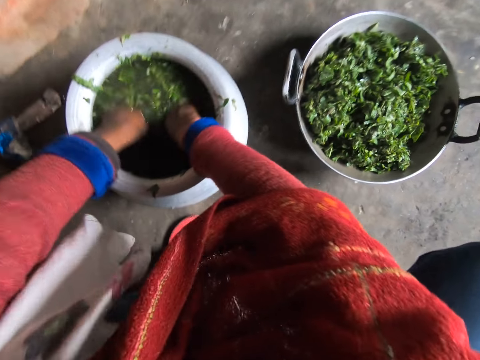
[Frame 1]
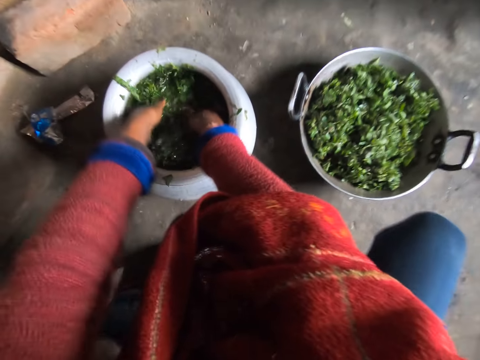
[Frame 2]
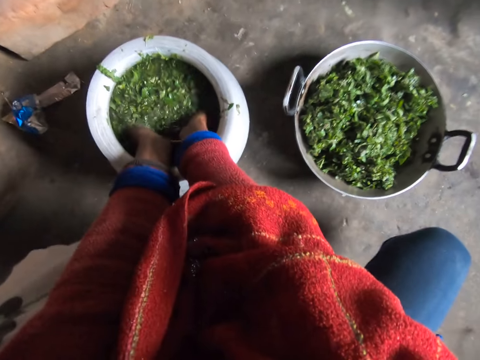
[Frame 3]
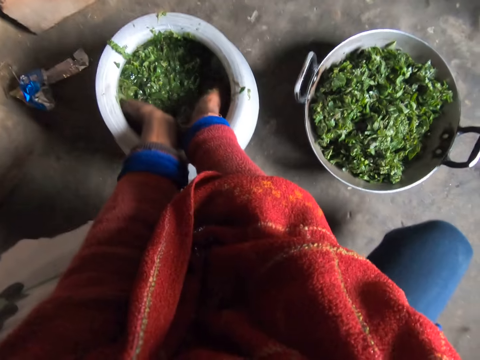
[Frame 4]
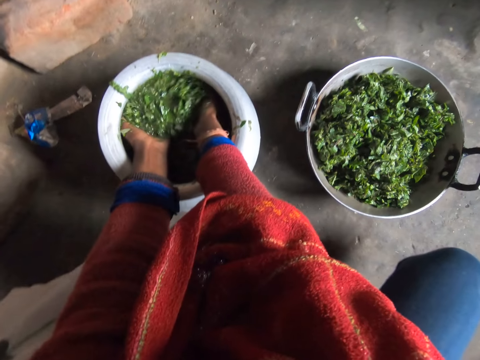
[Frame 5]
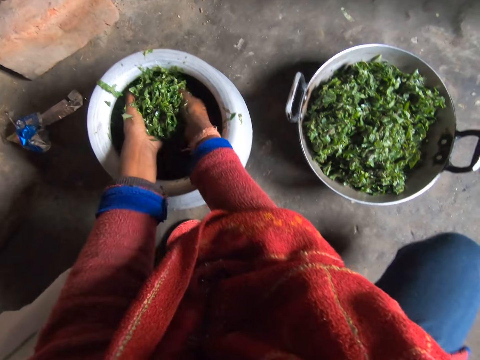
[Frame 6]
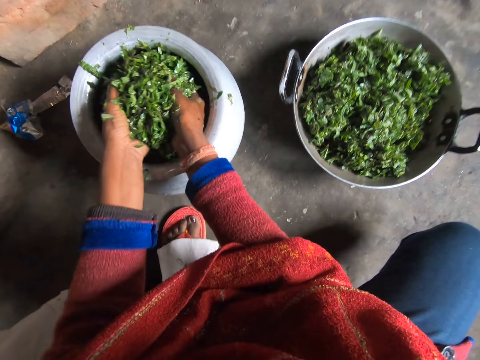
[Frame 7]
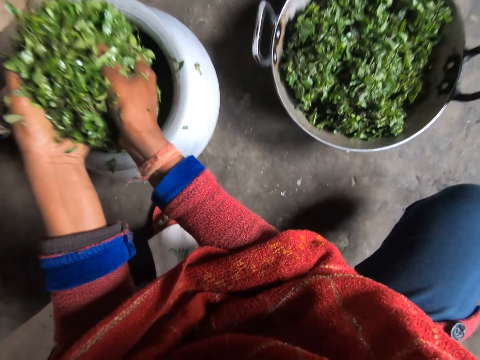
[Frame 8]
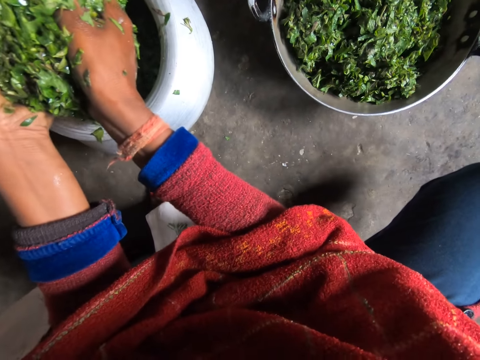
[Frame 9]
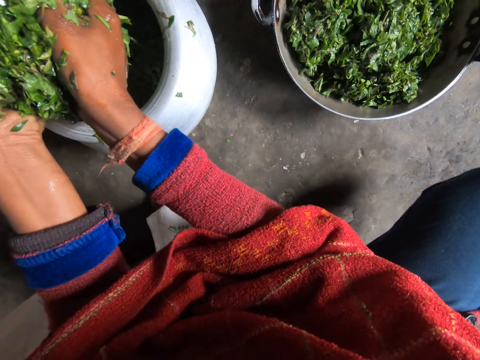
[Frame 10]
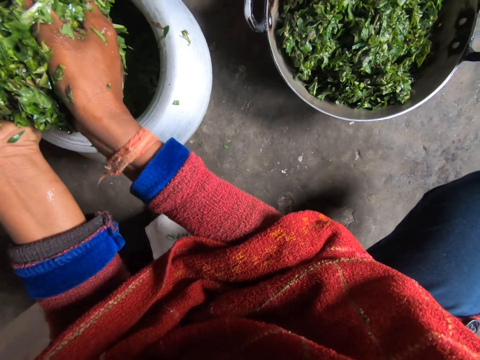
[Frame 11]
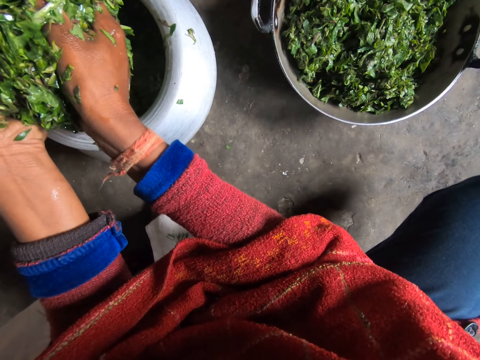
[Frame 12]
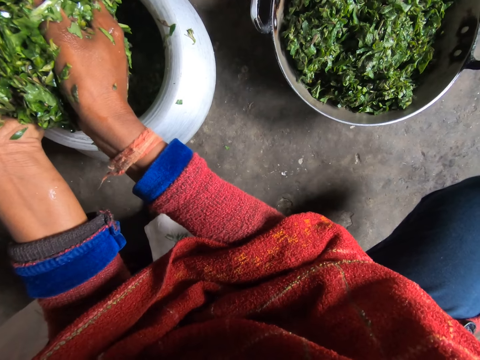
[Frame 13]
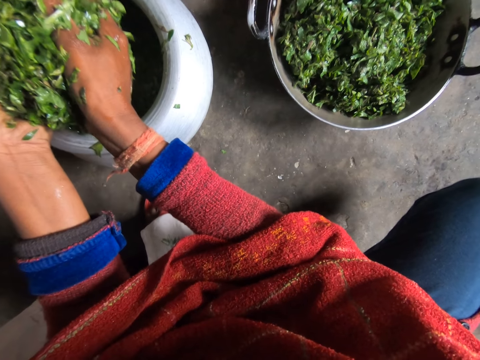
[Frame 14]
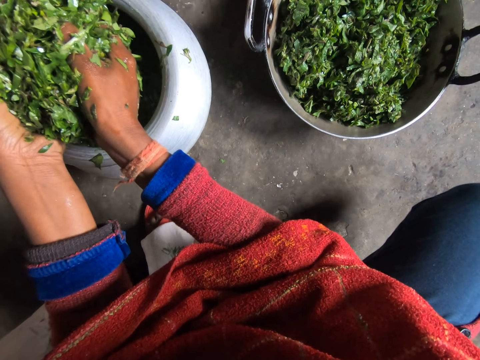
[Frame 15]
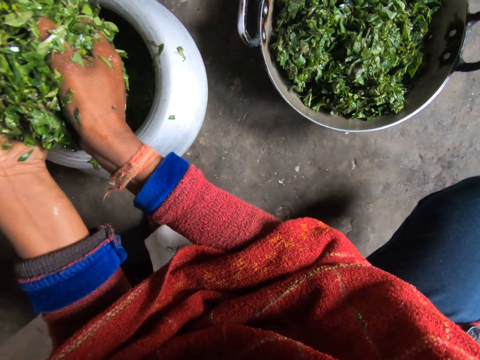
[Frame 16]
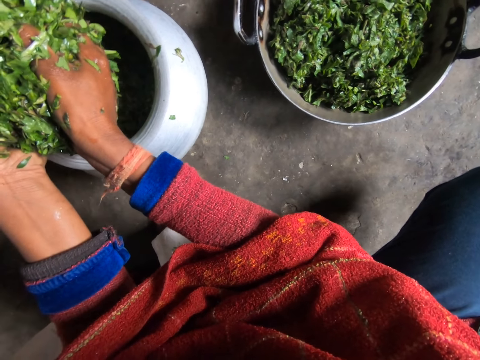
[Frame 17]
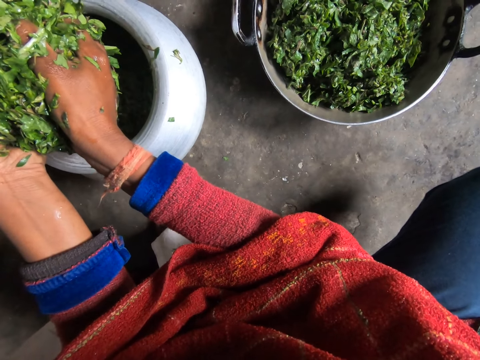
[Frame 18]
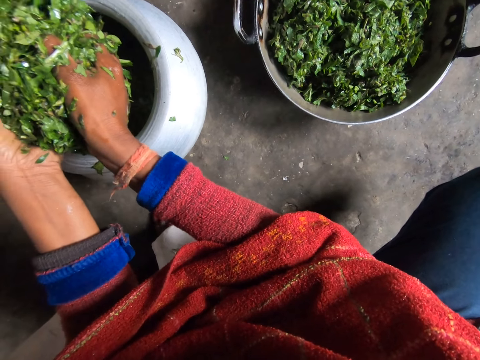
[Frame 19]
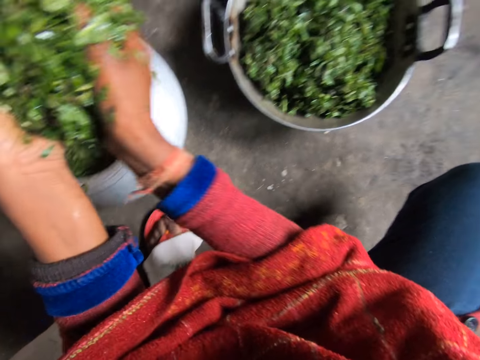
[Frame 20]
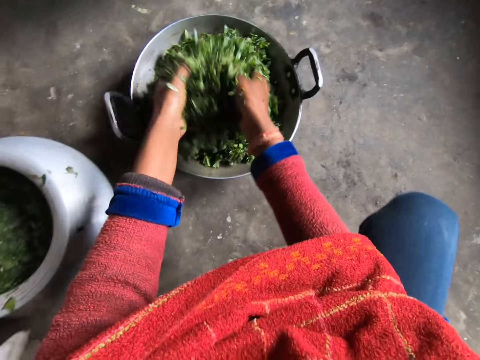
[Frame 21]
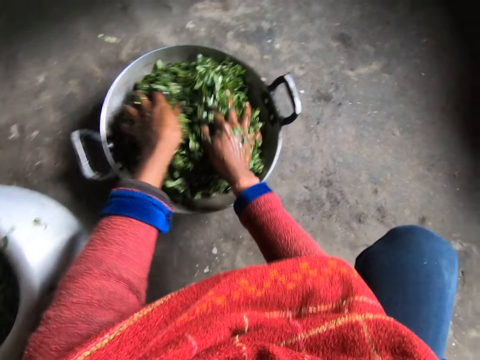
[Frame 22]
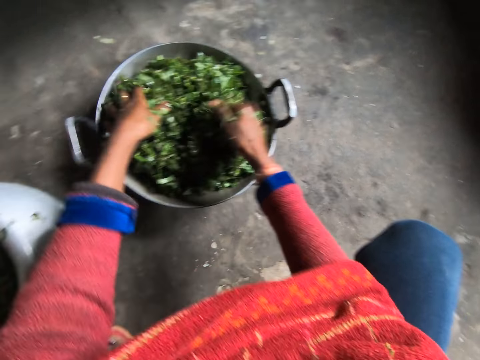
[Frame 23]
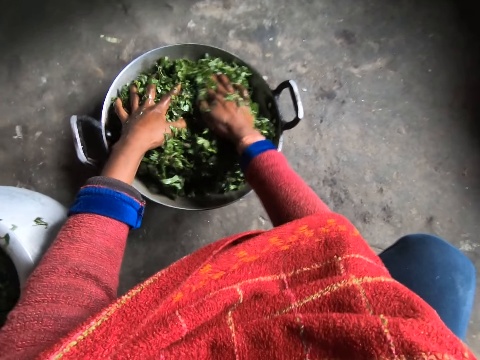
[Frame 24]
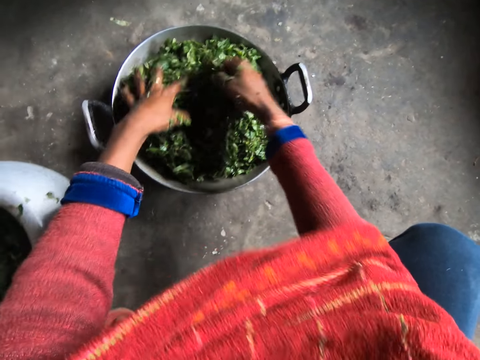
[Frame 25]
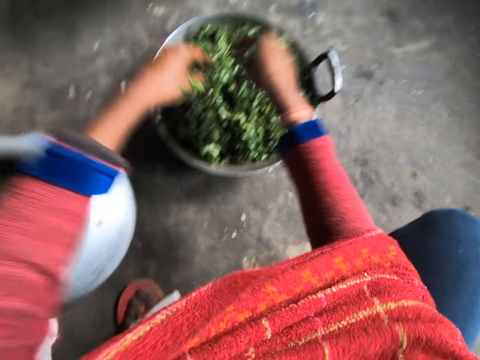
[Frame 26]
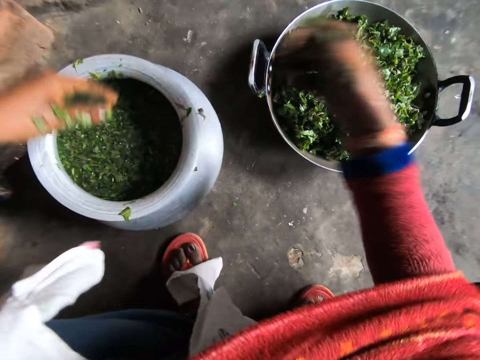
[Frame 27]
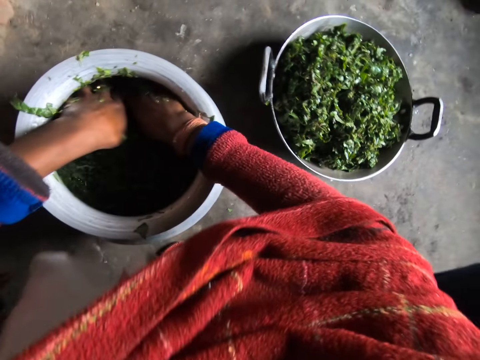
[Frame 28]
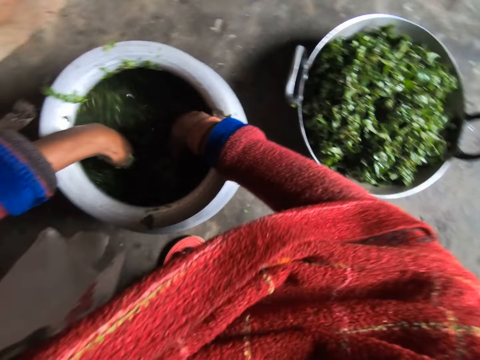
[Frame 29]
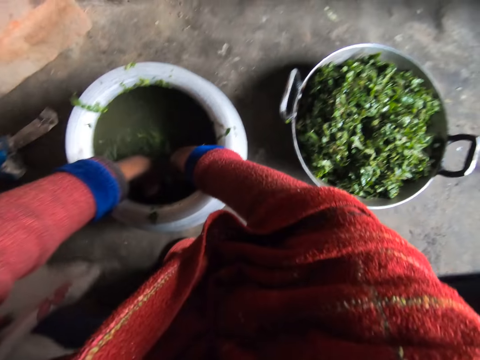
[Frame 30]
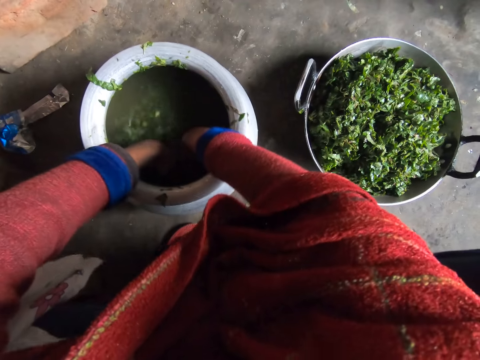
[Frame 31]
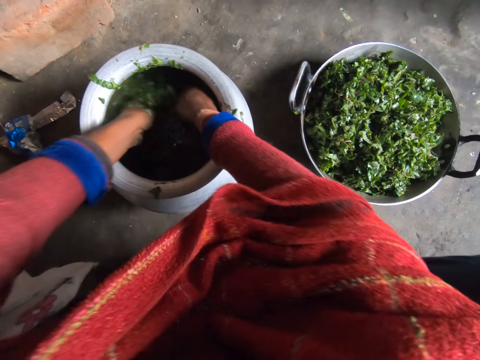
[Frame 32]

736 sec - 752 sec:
The camera wearer picks the greens. They drain water from the greens. They put the greens on the metal basin. They touch the greens. They shake the hands. They pick the greens.

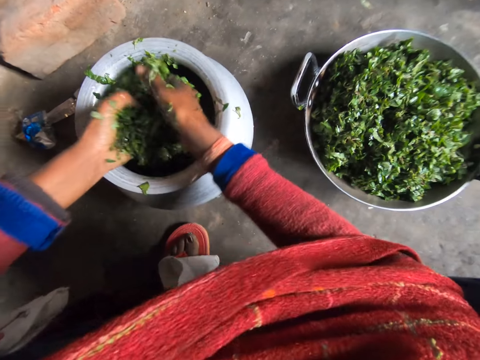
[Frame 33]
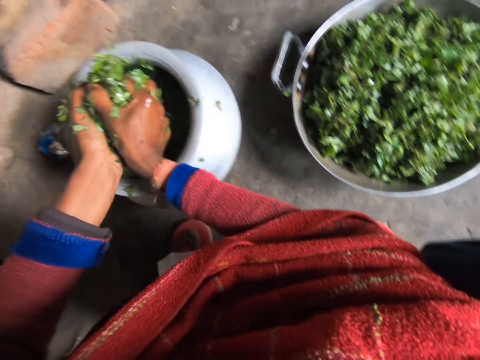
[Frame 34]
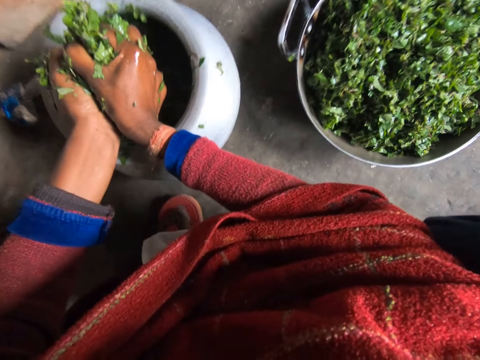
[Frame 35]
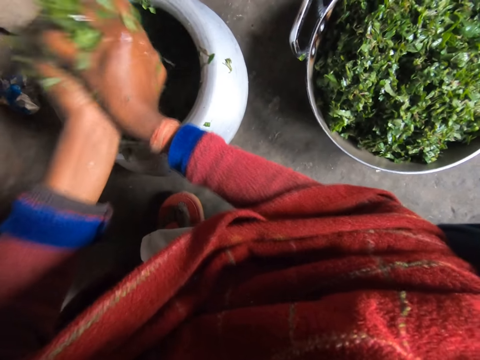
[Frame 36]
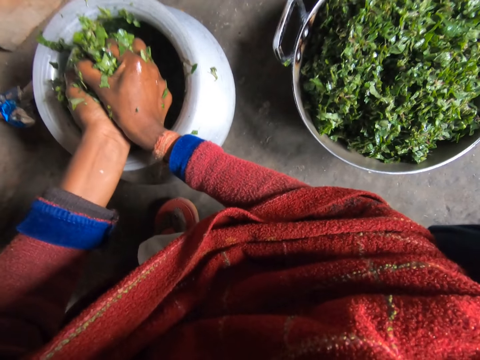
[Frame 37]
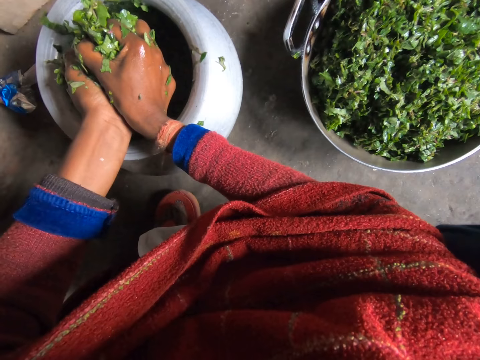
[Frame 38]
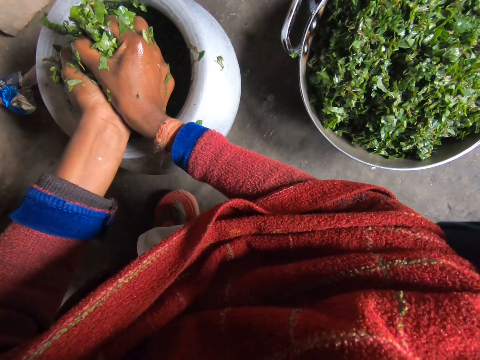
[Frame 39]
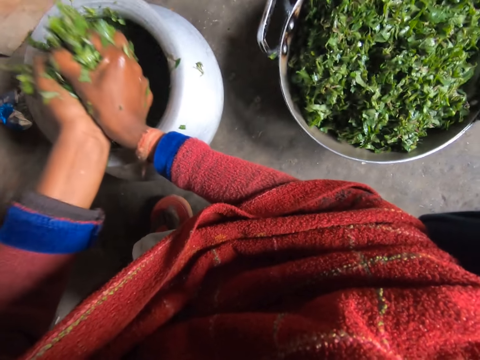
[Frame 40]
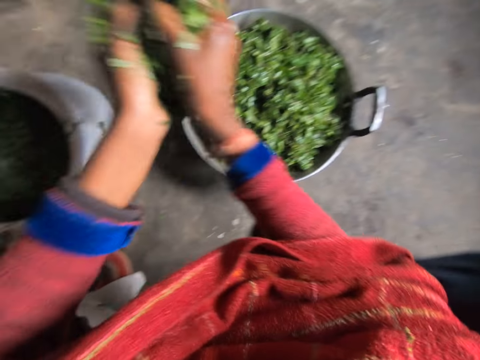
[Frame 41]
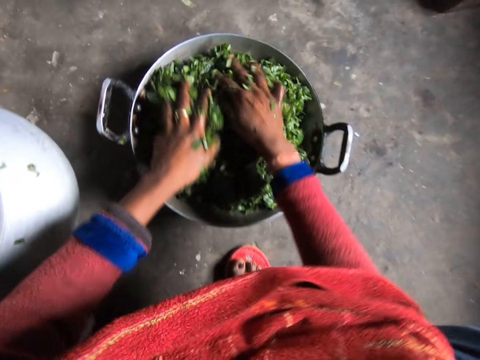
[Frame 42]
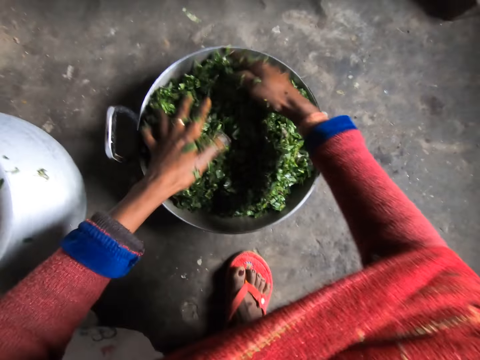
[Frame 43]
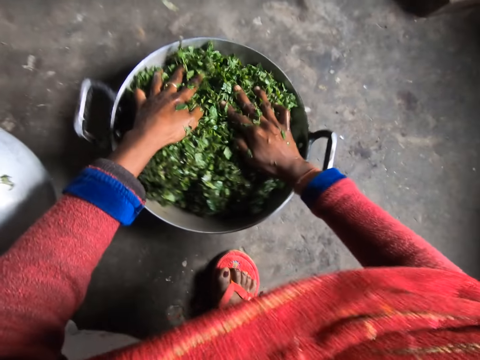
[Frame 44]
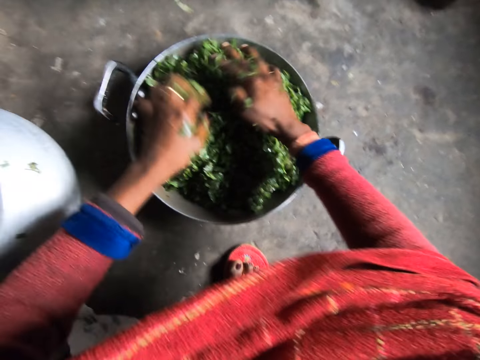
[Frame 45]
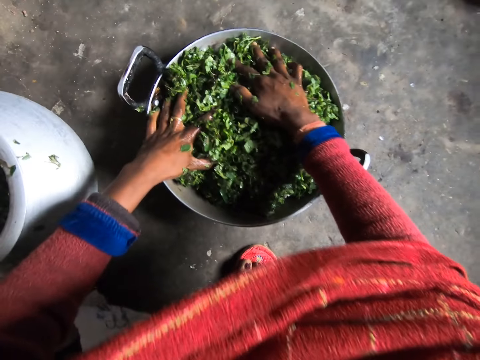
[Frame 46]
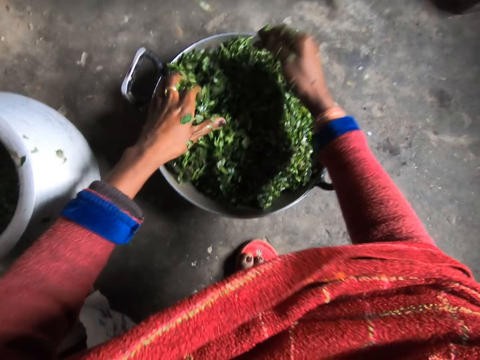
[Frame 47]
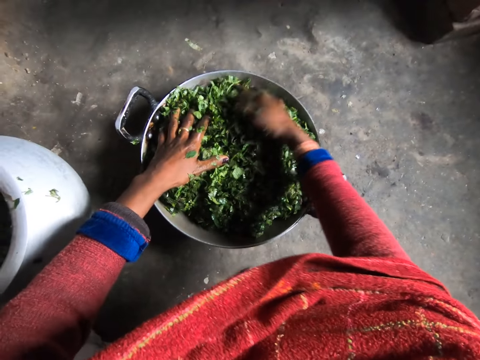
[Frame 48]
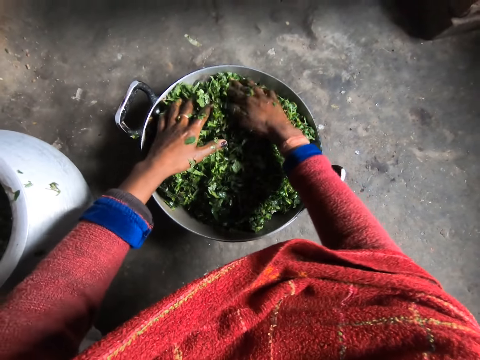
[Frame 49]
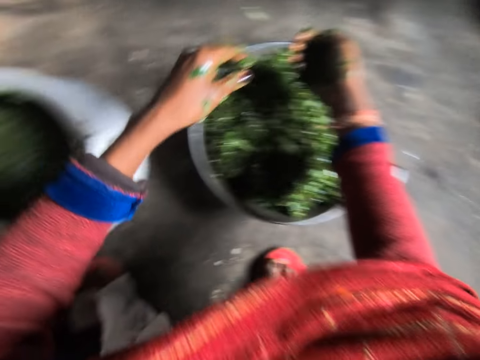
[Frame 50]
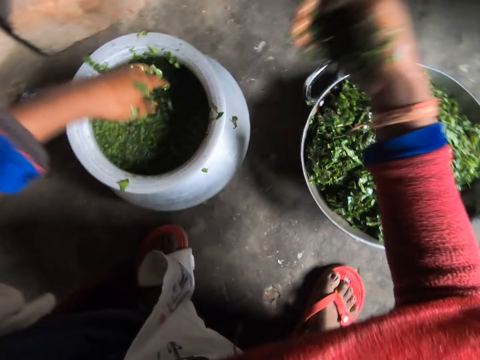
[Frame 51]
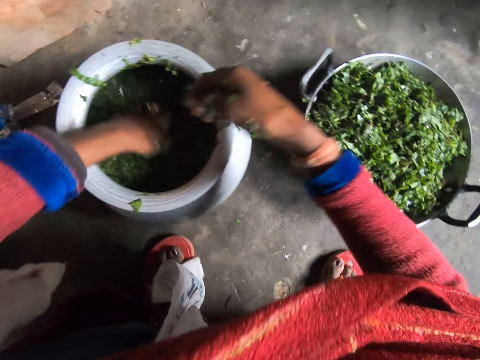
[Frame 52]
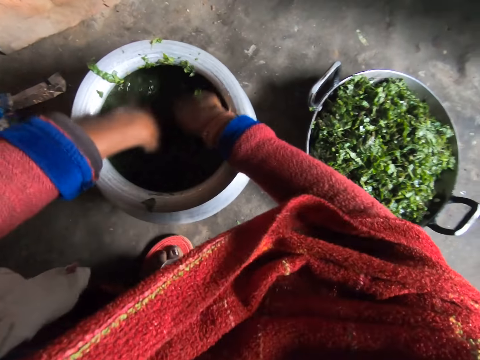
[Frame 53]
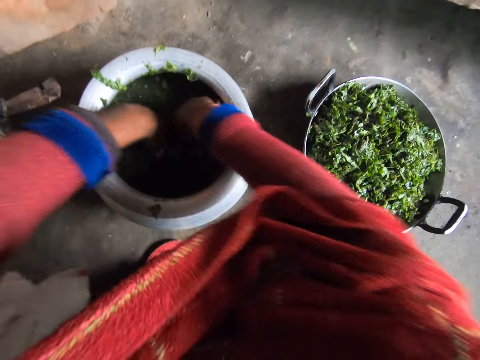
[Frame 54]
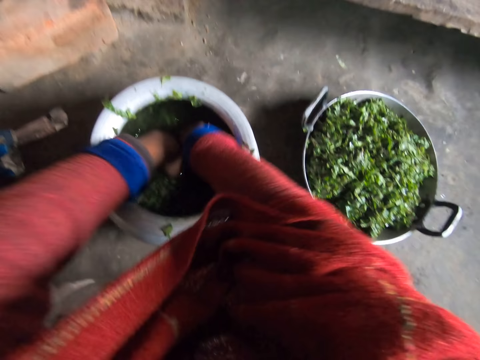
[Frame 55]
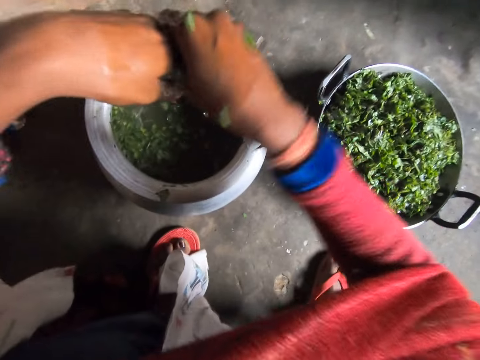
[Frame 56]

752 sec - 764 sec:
The camera wearer drains water from the greens. They put the greens on the metal basin. They touch the greens. They clean the hands.
